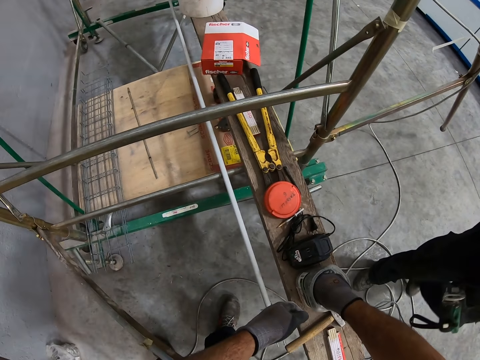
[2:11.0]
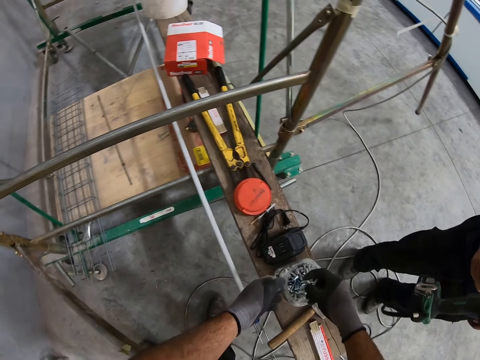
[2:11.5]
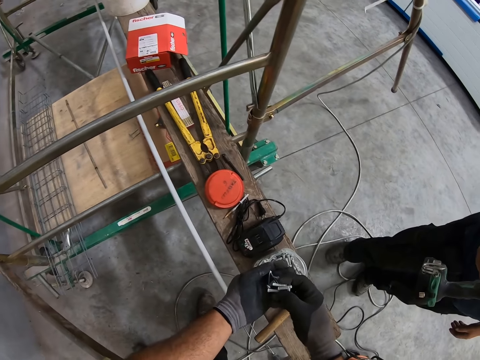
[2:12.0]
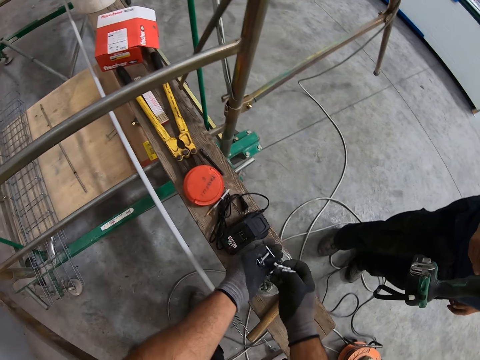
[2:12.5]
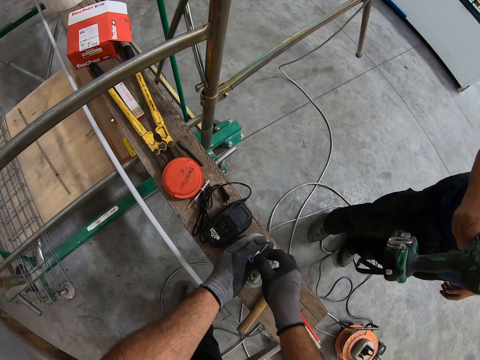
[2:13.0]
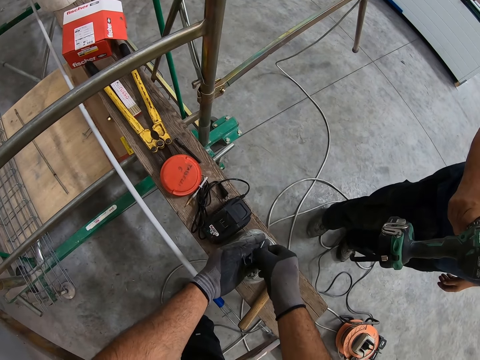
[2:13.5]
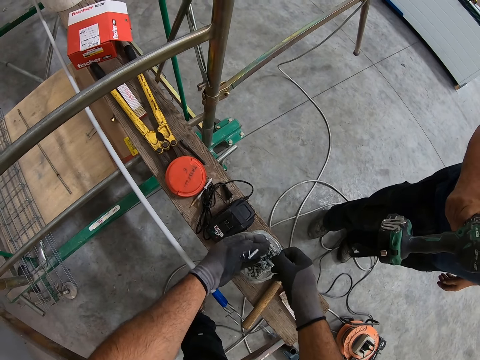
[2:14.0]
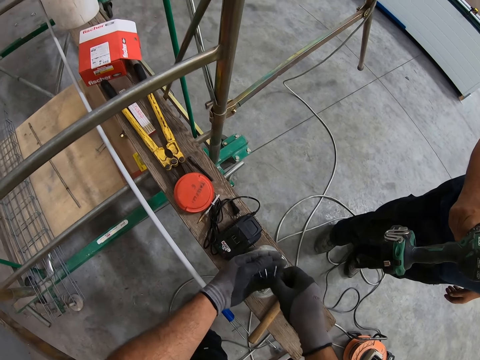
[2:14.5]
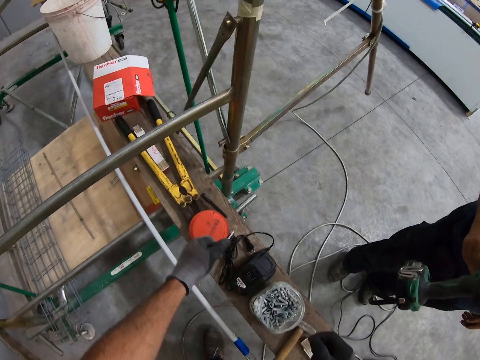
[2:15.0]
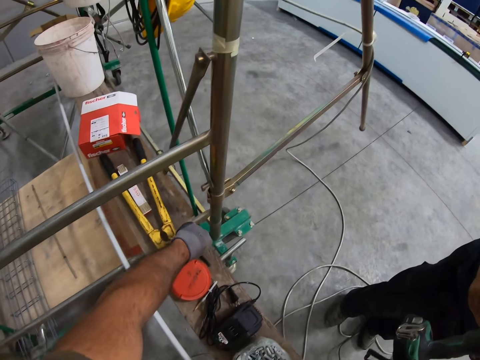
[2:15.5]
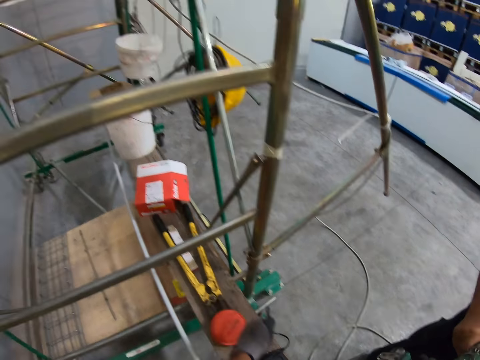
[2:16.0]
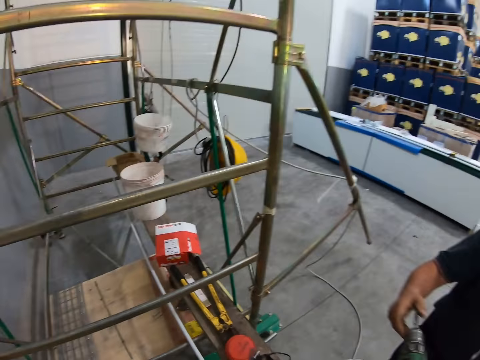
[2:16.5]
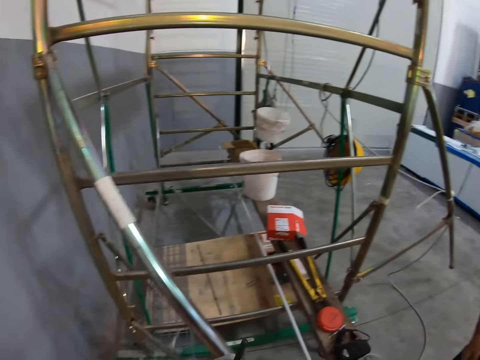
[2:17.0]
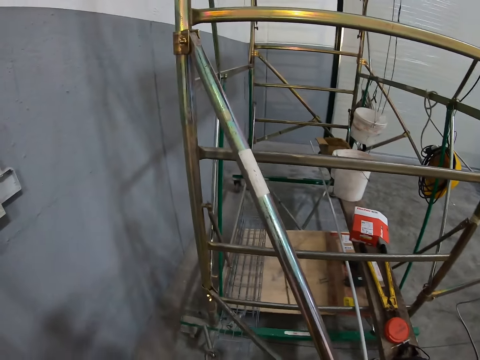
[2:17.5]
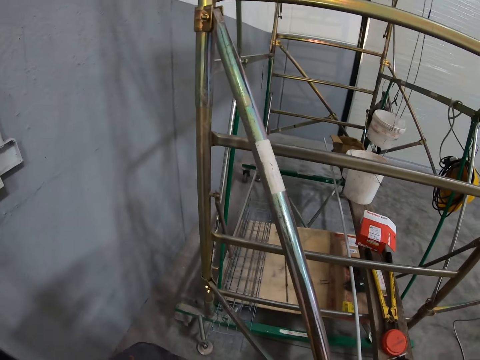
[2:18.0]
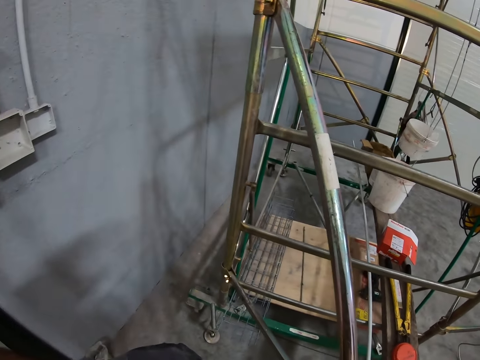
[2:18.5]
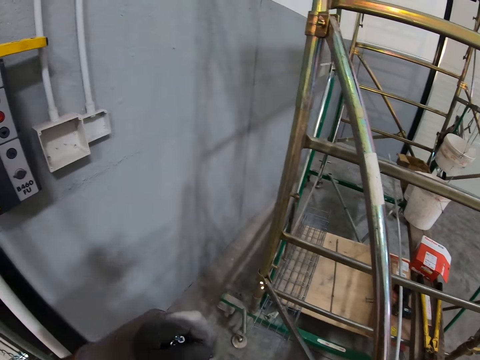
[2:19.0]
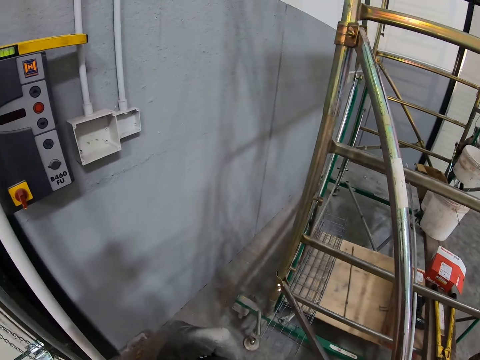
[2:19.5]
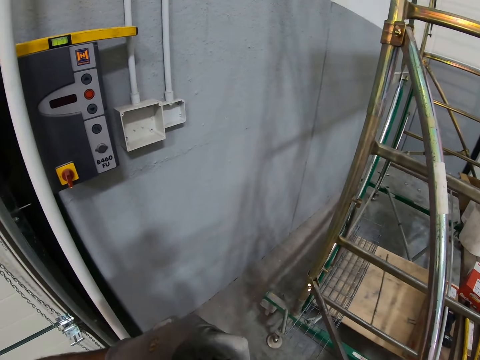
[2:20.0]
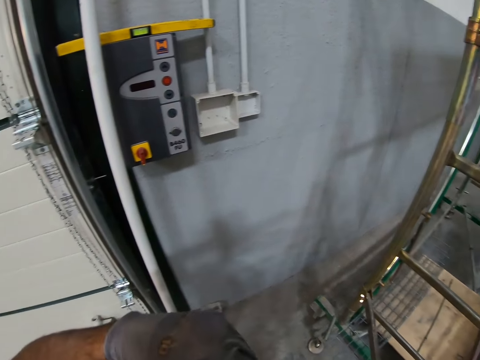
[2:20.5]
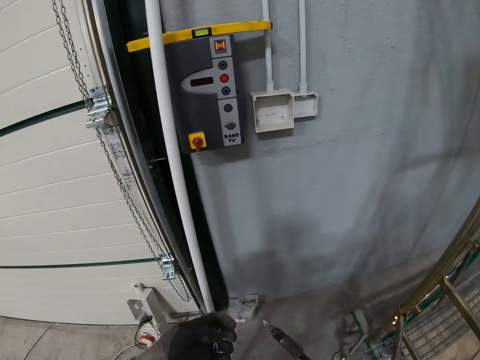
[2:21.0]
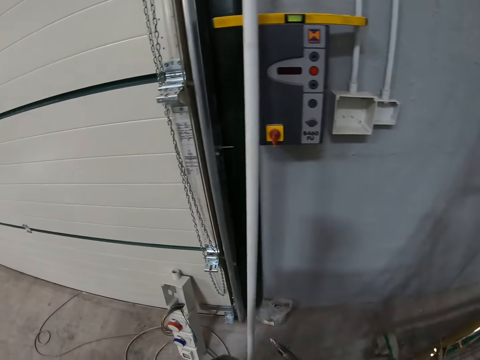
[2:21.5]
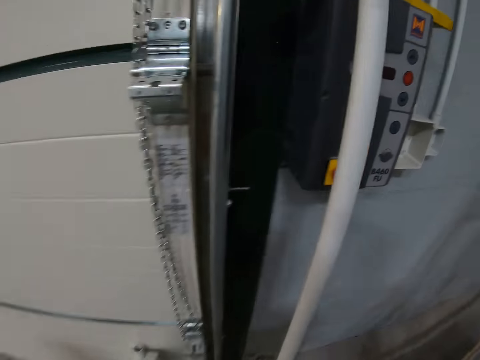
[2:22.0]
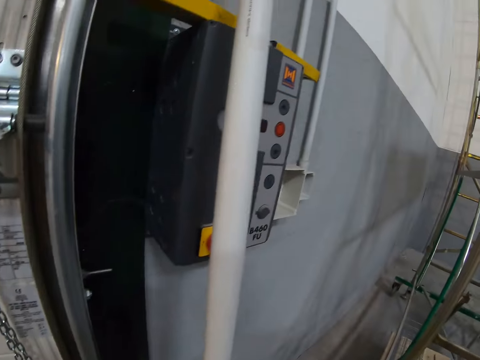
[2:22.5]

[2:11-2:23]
A man stands near the camera wearer. The camera wearer takes the soldering gun from the man.

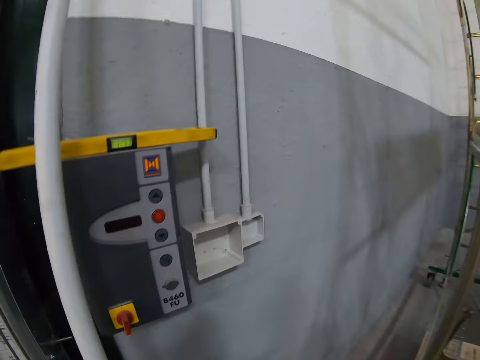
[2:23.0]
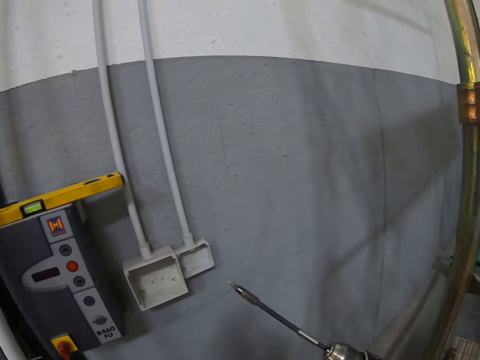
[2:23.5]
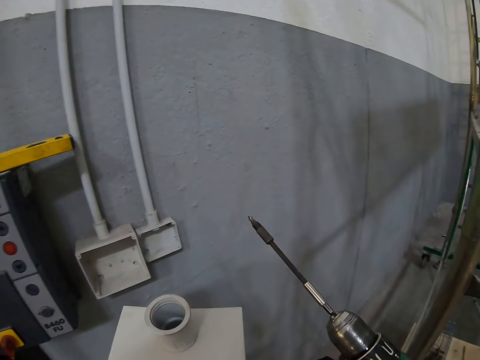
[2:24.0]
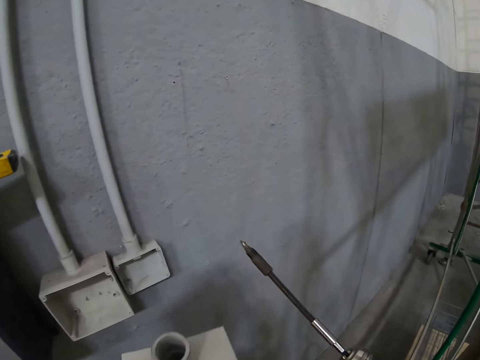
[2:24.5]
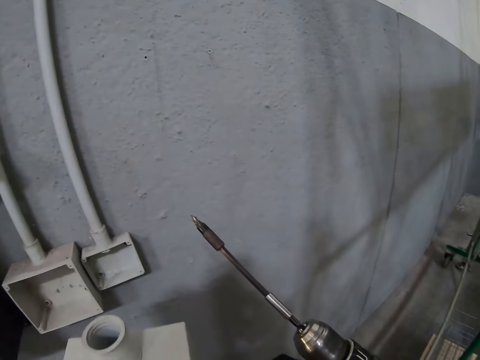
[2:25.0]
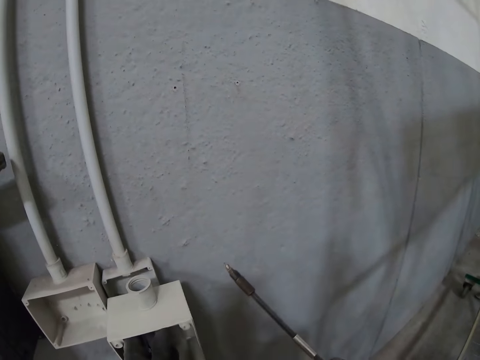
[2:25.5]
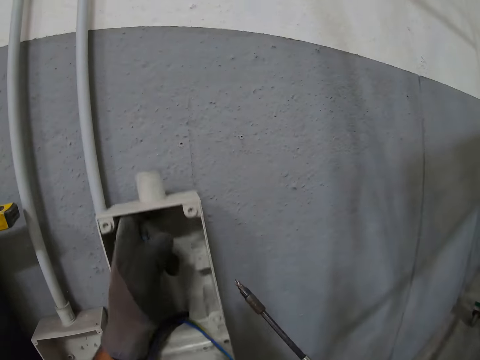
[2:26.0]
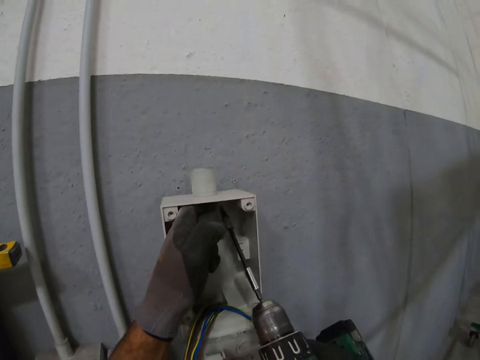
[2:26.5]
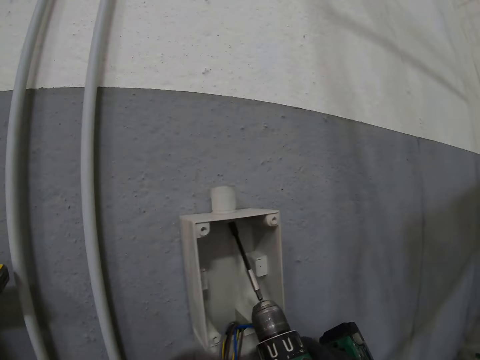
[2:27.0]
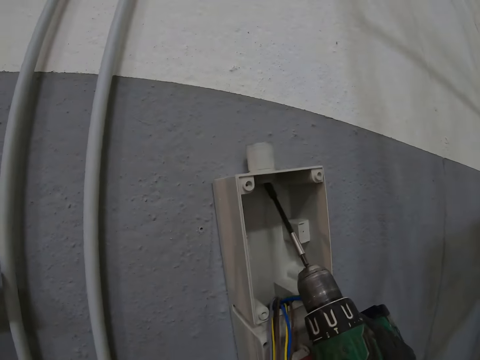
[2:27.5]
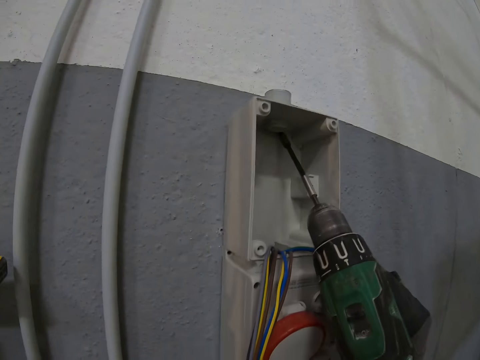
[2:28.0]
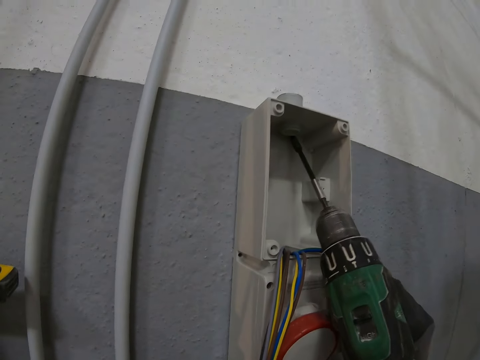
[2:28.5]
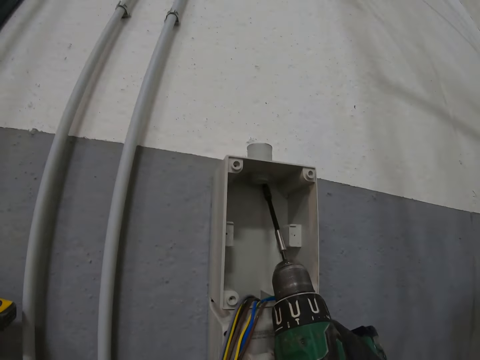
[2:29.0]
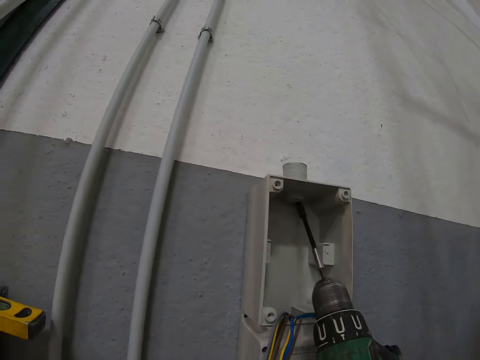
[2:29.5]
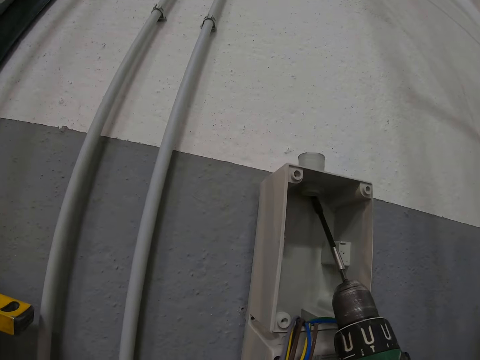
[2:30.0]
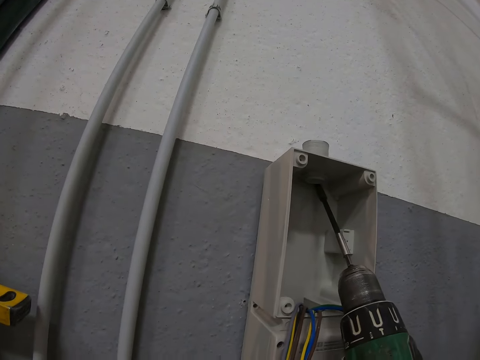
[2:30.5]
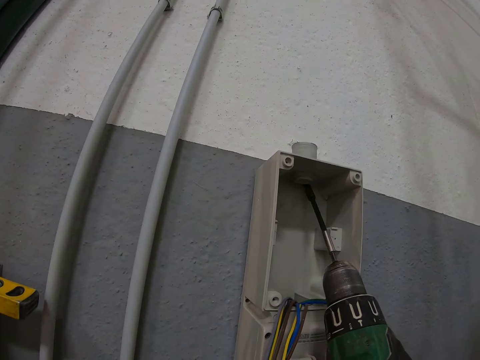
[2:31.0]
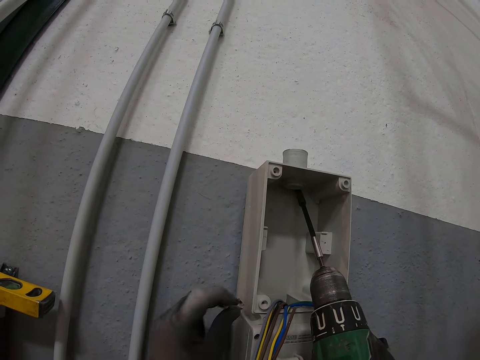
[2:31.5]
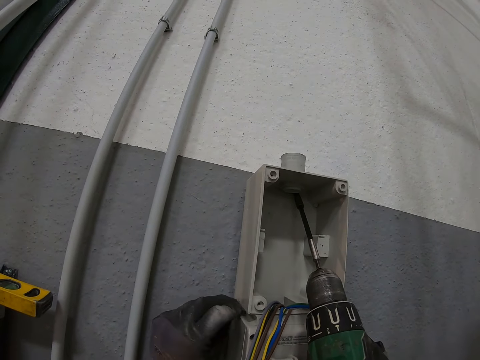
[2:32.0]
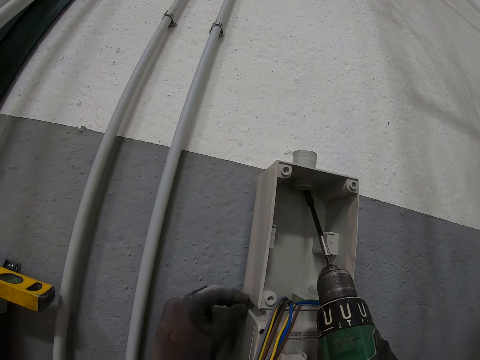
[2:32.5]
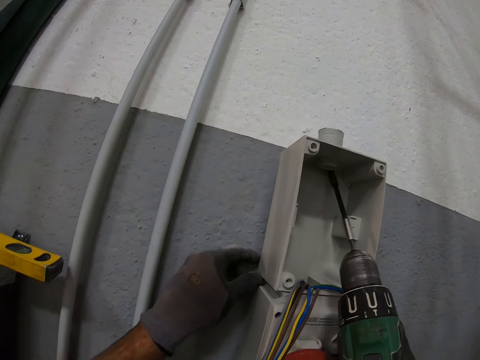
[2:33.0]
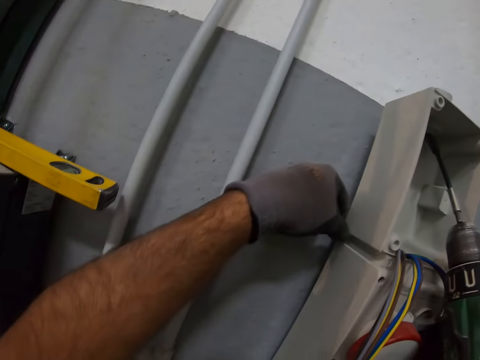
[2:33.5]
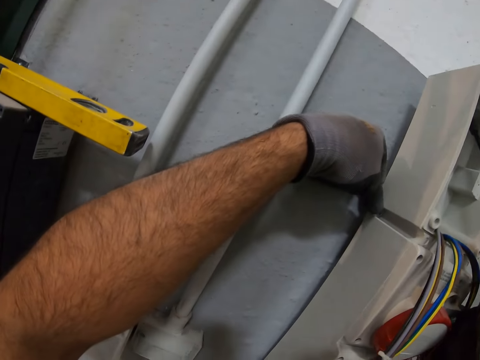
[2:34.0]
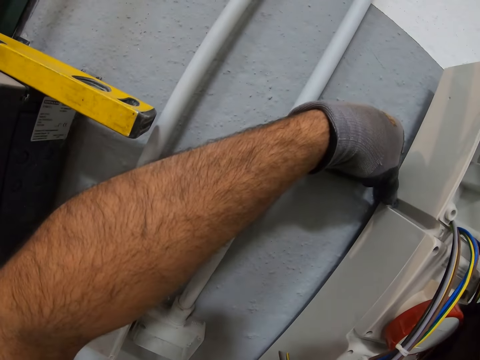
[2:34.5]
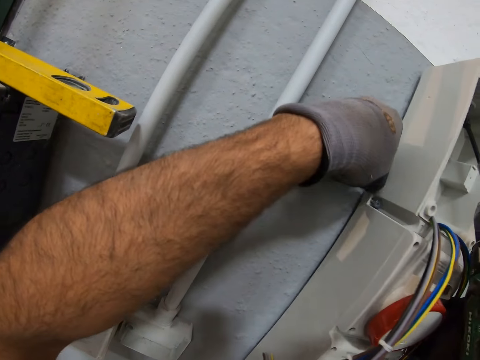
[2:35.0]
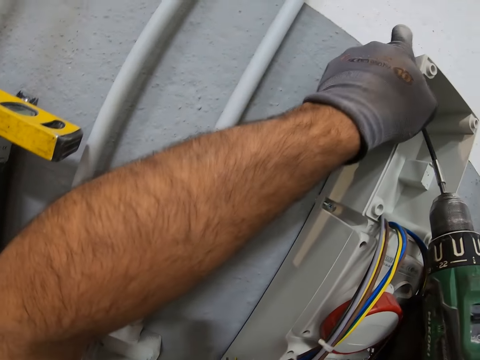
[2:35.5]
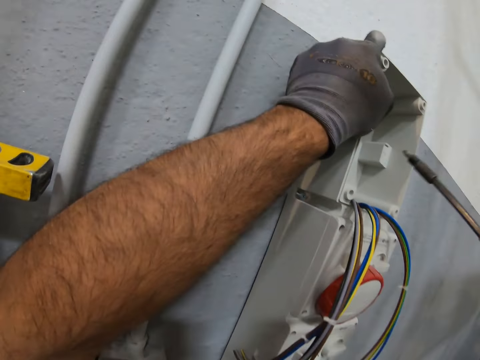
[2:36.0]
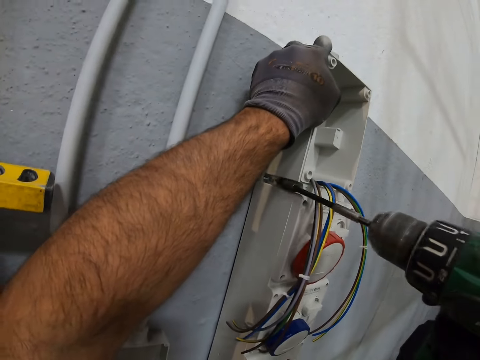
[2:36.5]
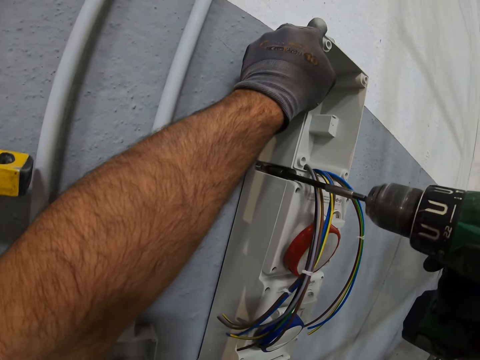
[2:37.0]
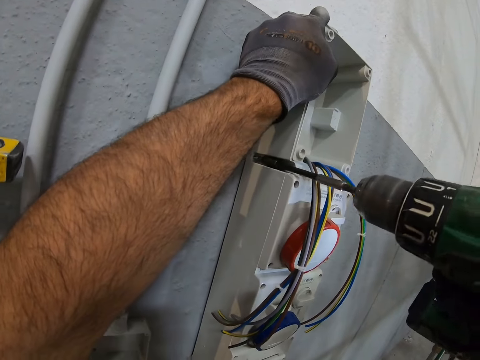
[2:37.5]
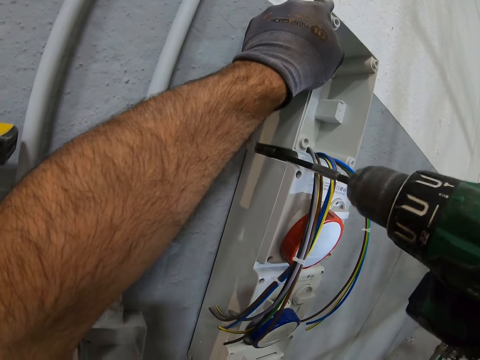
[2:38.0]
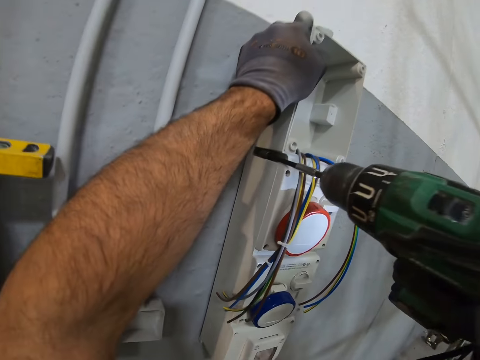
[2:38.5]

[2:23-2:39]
The camera wearer puts the electric PVC back box on the wall. They put the soldering gun in the electric PVC back box. They put a screw nail on the electric PVC back box. They fix the electric PVC back box on the wall using the soldering gun.
